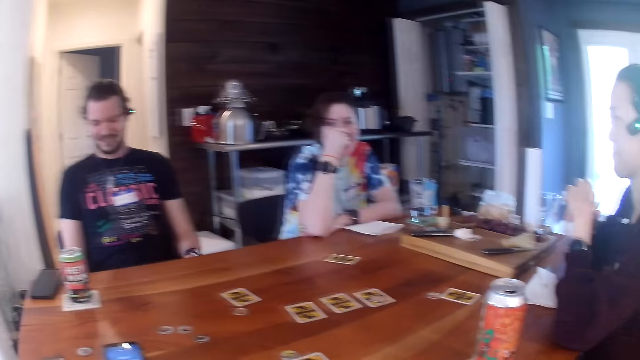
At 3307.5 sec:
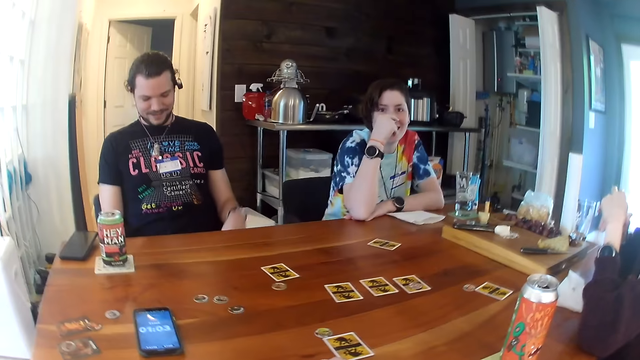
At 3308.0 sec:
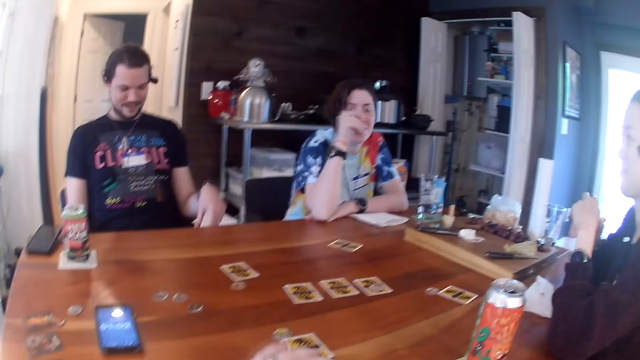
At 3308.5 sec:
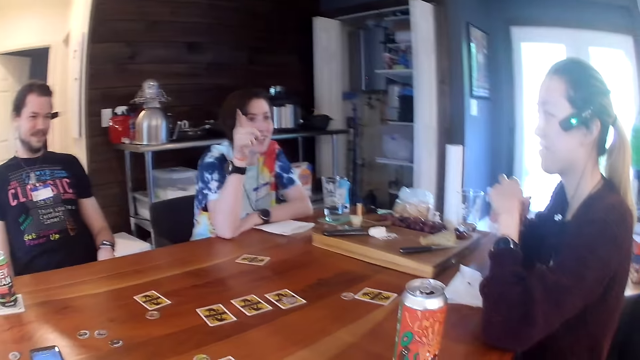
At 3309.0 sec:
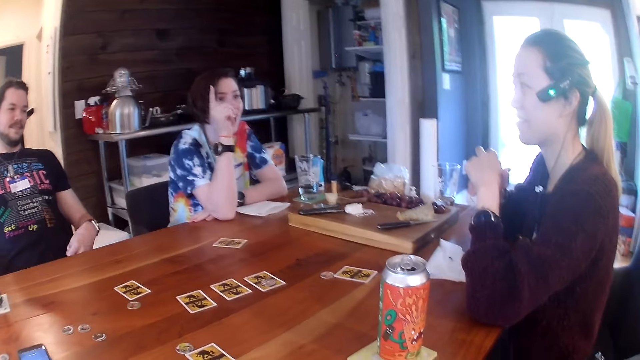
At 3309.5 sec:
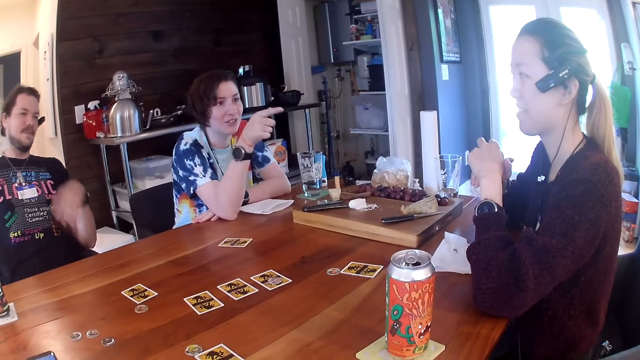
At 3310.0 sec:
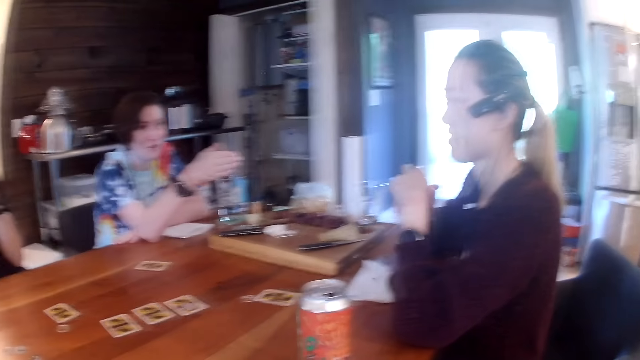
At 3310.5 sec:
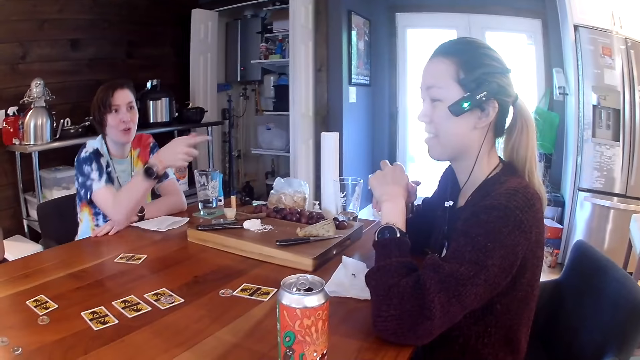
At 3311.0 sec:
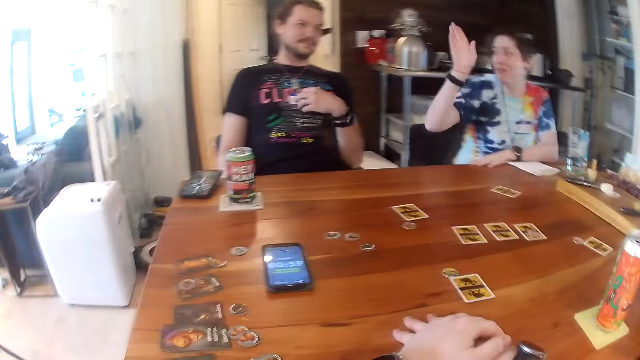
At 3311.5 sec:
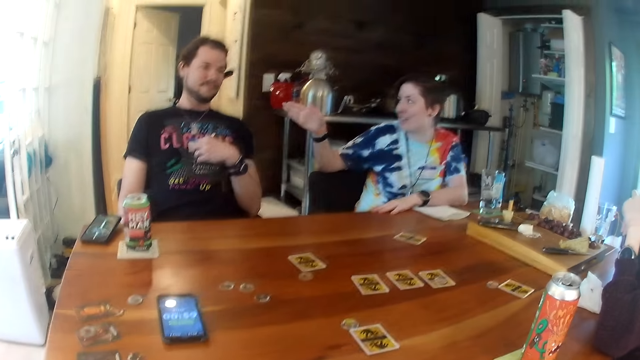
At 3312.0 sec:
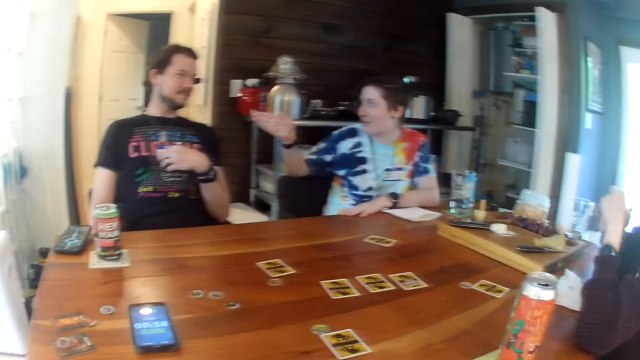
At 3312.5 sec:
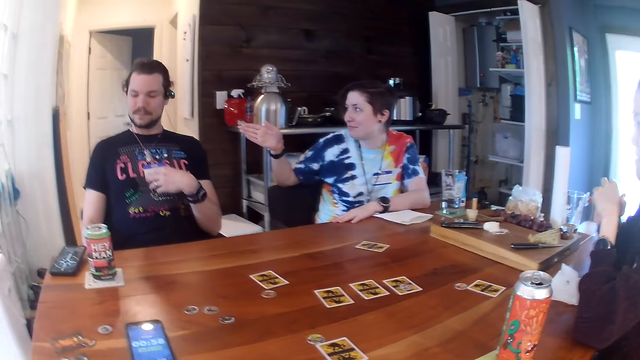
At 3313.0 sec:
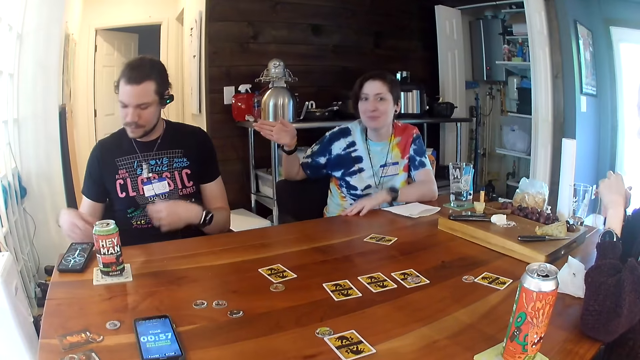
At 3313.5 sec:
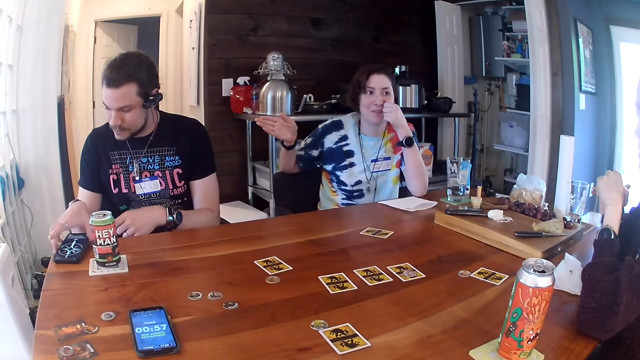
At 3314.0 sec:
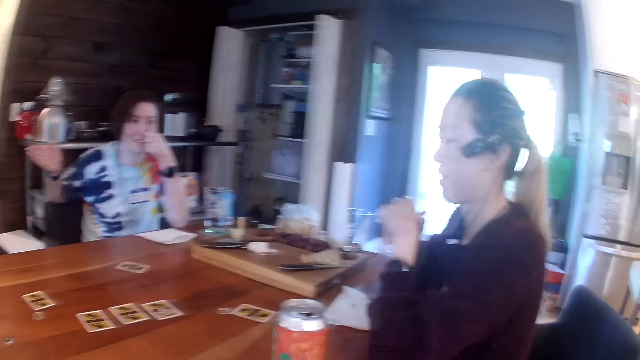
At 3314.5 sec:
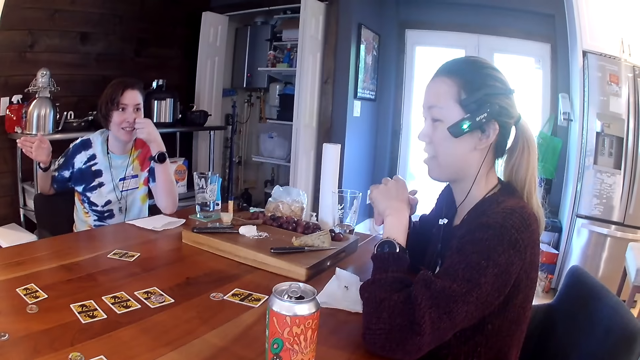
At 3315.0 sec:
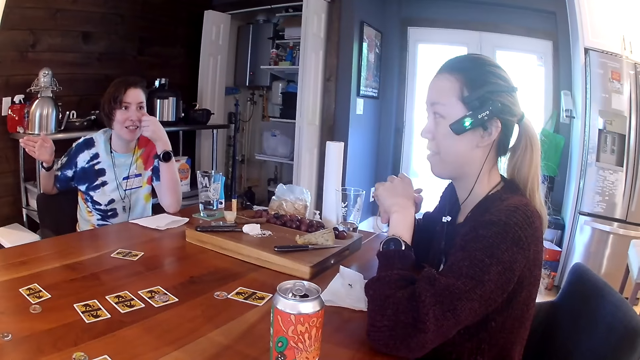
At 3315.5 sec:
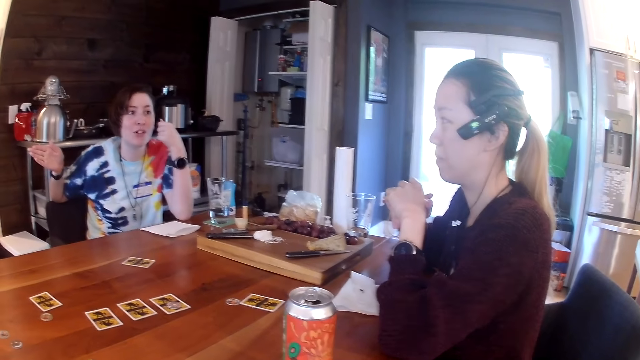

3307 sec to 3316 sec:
The third woman converses. The man touches a black phone on the table with his right hand. He picks up the phone.

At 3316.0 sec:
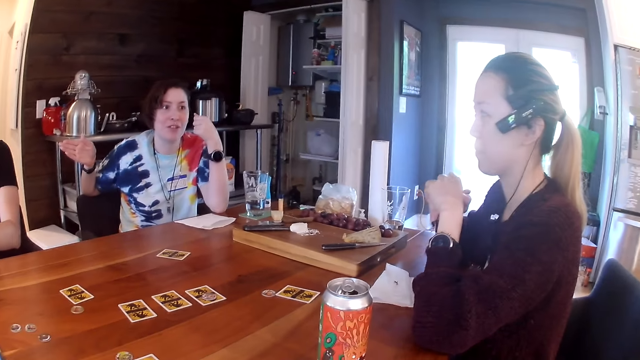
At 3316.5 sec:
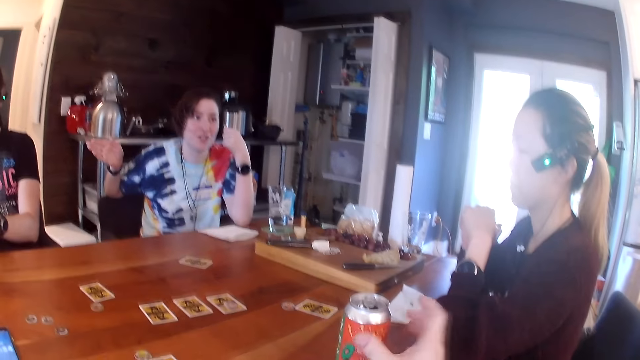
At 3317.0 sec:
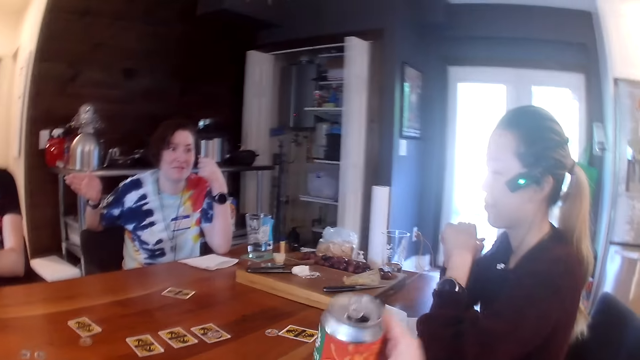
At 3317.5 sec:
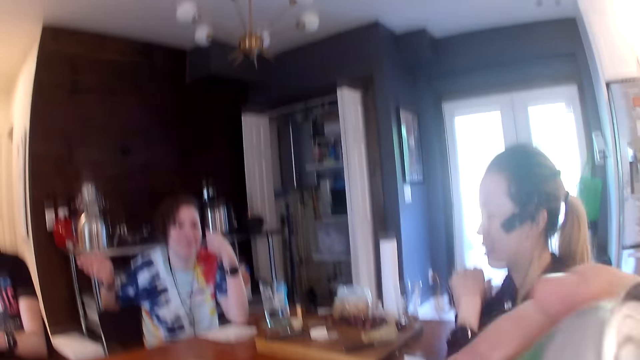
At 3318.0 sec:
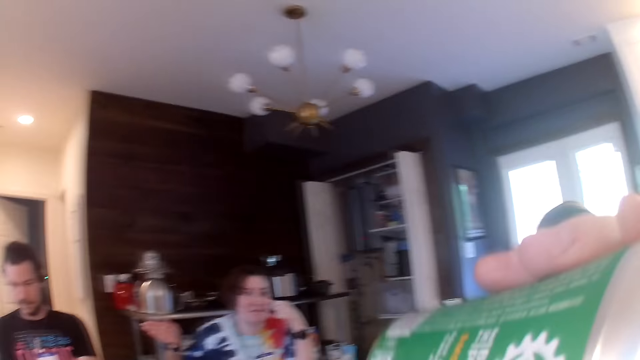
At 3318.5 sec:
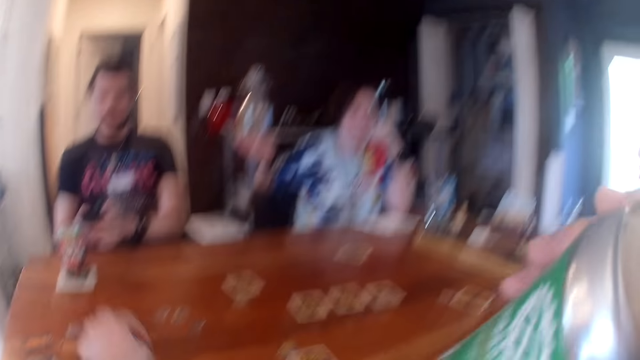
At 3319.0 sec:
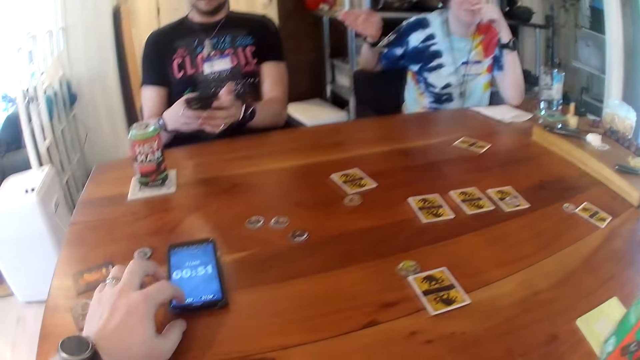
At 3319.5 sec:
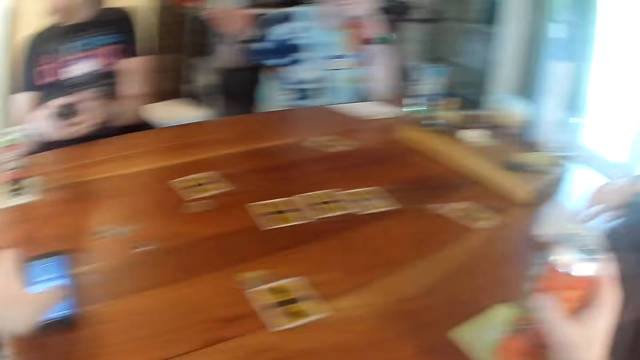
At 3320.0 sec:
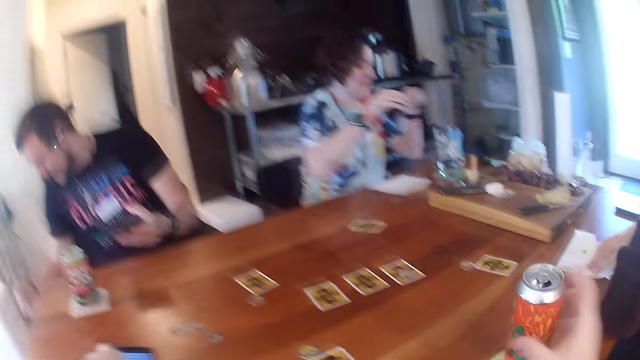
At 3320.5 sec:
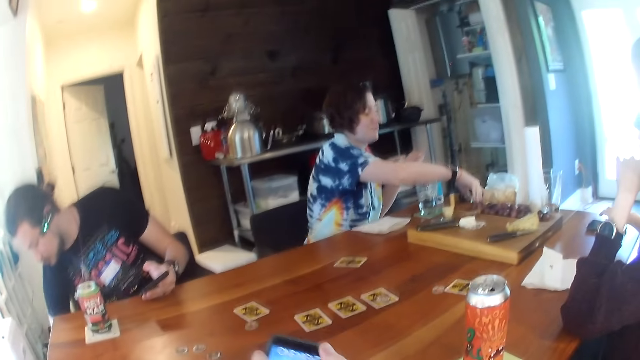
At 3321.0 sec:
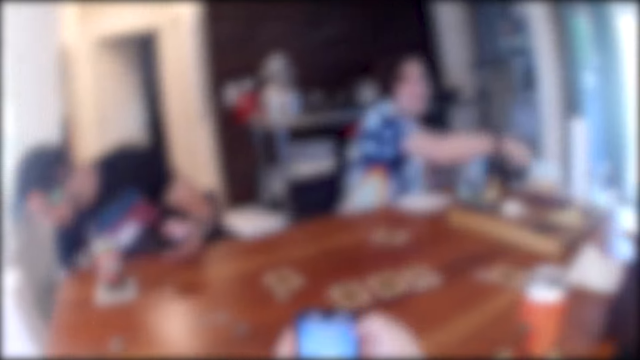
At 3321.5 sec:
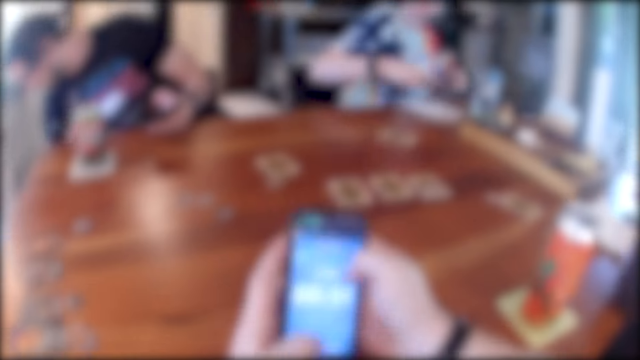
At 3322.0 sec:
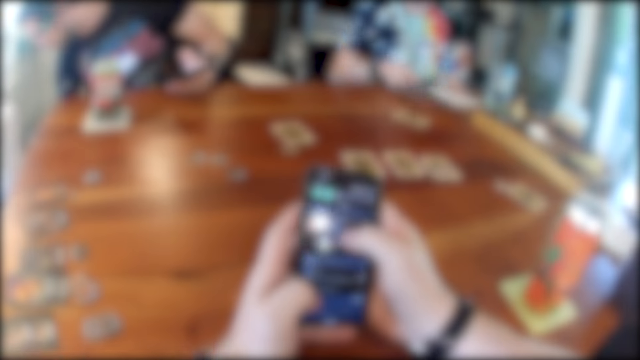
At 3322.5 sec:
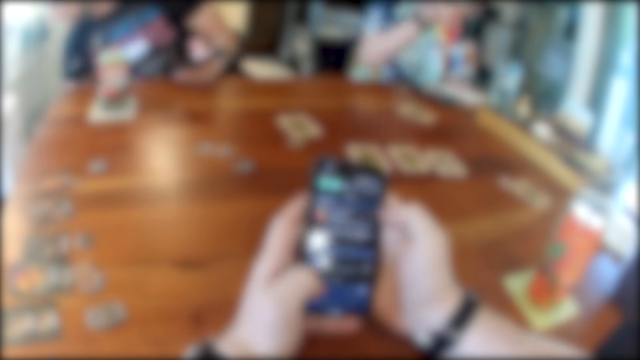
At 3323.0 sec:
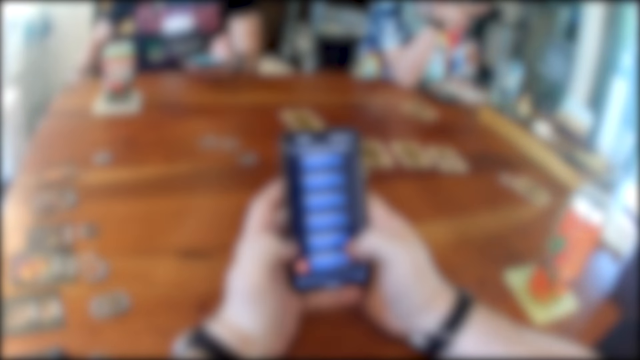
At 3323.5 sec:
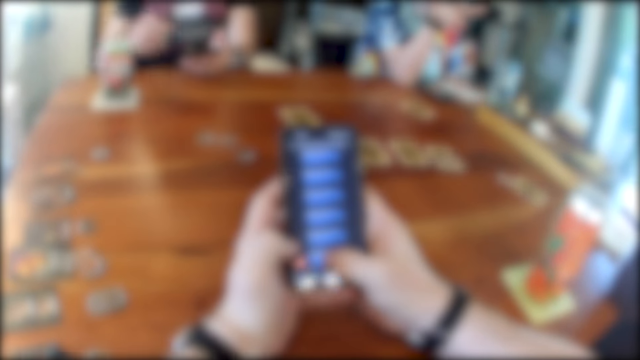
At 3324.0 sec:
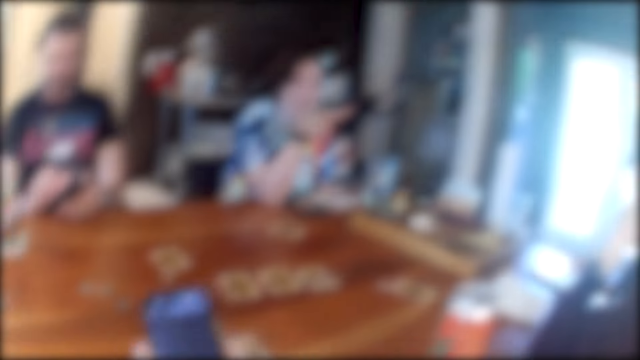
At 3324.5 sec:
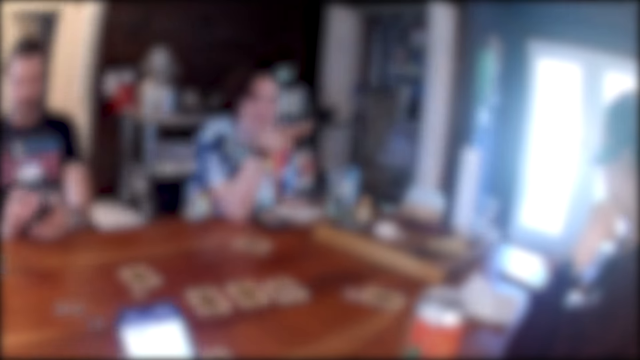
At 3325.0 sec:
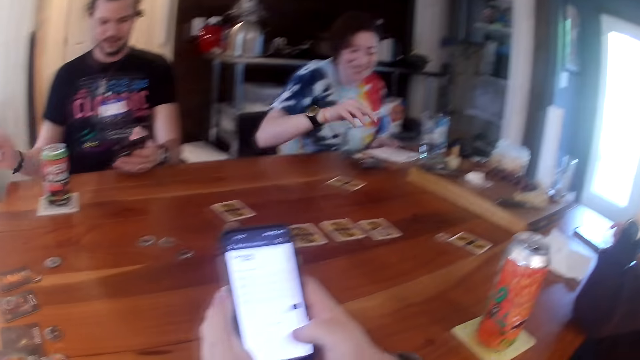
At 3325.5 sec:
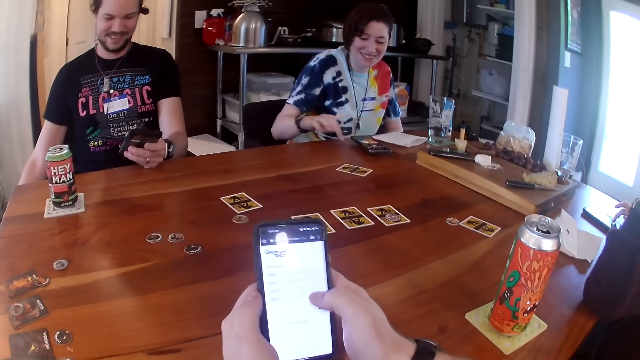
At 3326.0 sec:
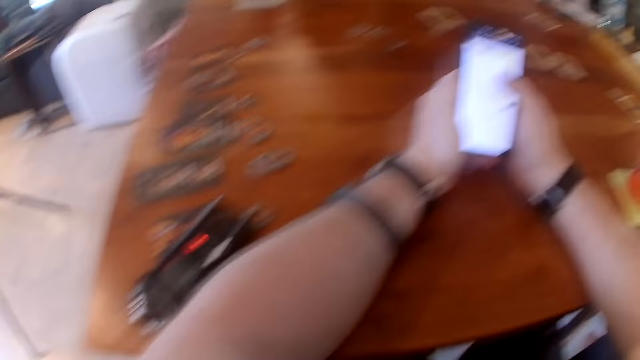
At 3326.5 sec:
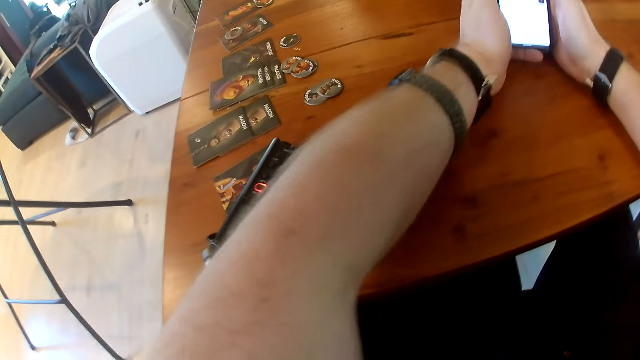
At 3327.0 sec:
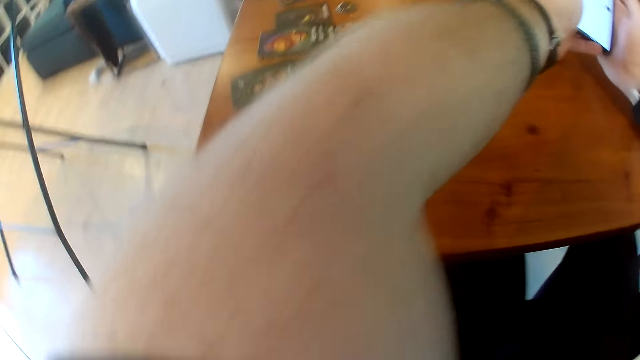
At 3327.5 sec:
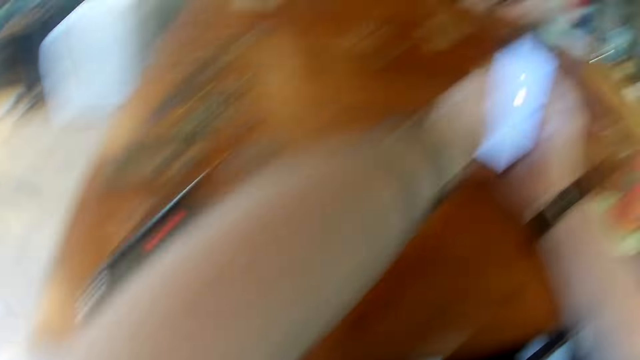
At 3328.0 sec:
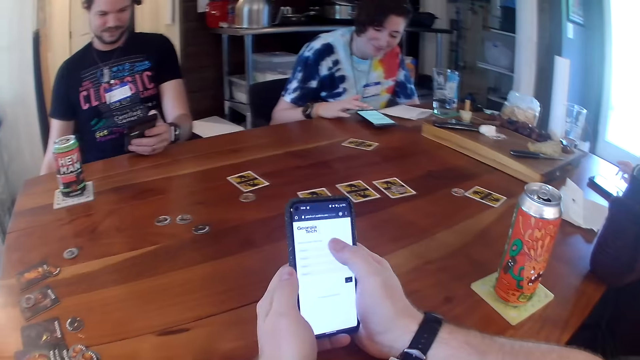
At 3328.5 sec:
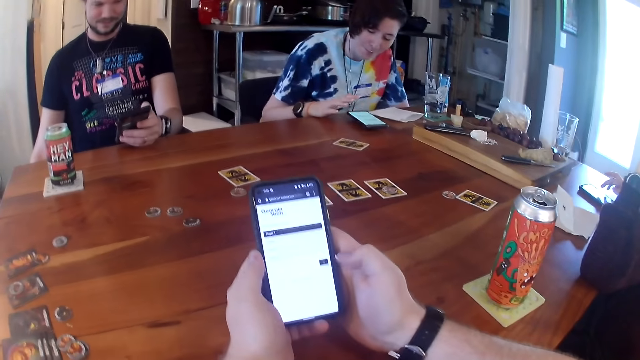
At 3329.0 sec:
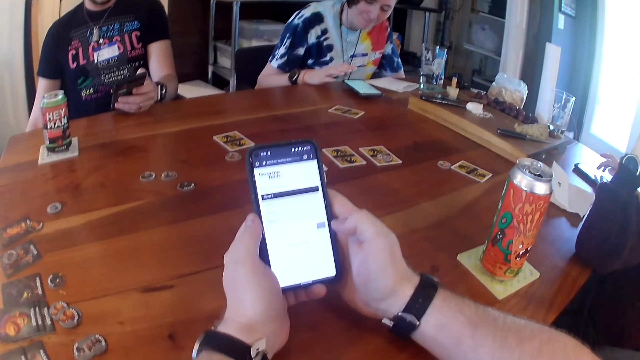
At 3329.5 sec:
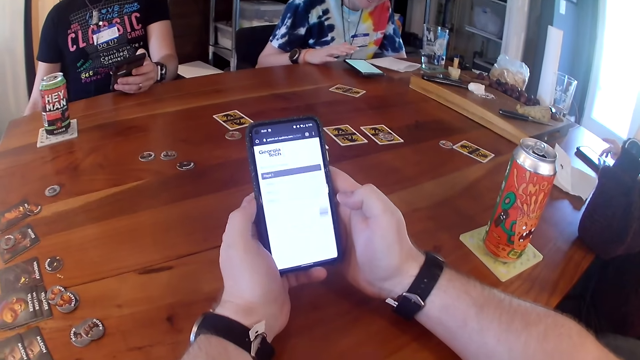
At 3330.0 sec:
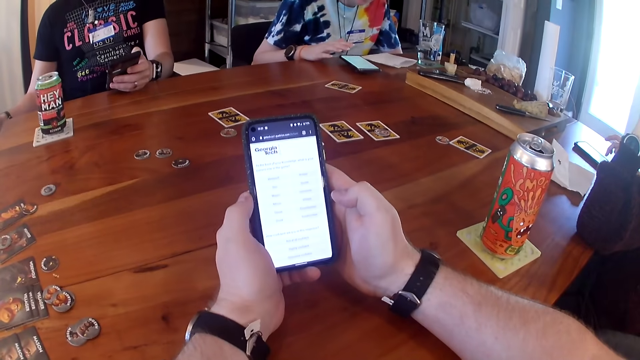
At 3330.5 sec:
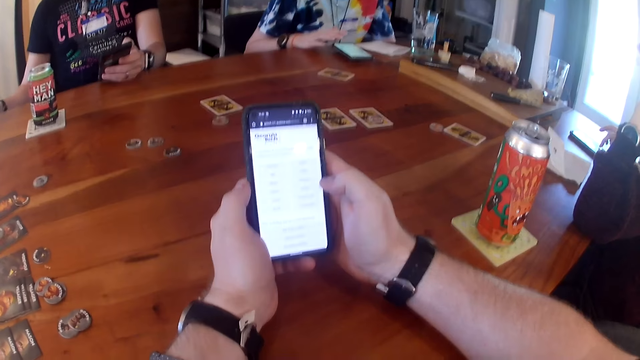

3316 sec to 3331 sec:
A woman converses. The camera wearer picks up the can of soda from the table with his right hand. He drinks from the can of soda in his right hand. A man operates the black phone in both hands. The camera wearer operates a blue phone on the table with his left hand. The man releases his right hand from the phone. The camera wearer picks up the blue phone with his left hand. He places the can of soda in his right hand on the coaster. He holds the blue phone in both hands. Another woman touches a phone with her right hand. The camera wearer operates the blue phone with both hands. The man dials a phone. A third woman operates a phone on the table with her right hand. The second woman operates the phone on the table with her right hand. The first woman dials a phone.
